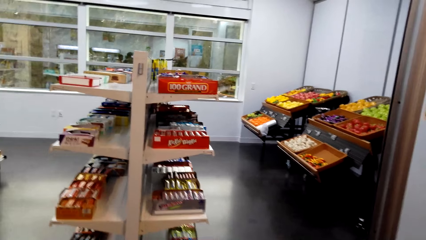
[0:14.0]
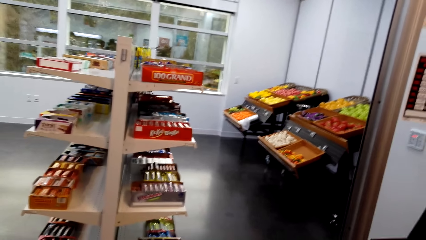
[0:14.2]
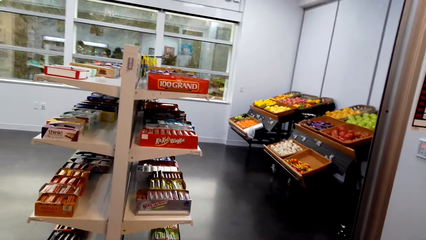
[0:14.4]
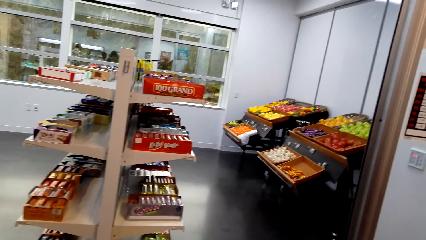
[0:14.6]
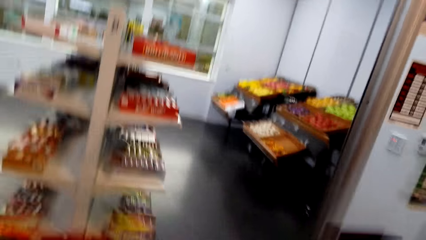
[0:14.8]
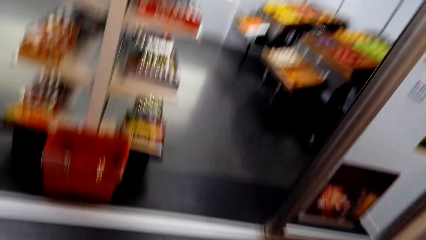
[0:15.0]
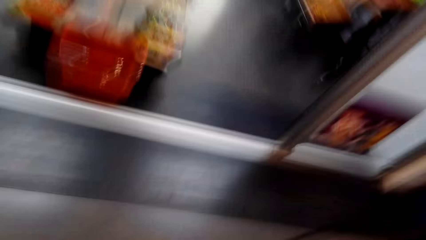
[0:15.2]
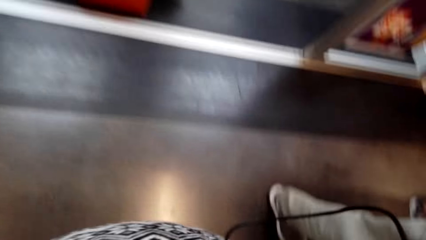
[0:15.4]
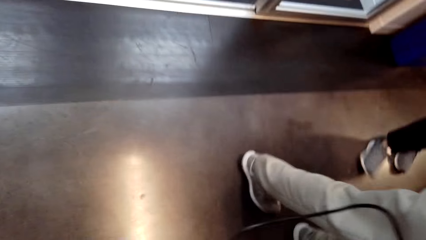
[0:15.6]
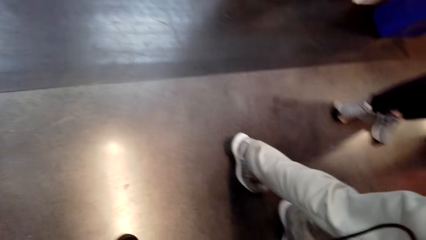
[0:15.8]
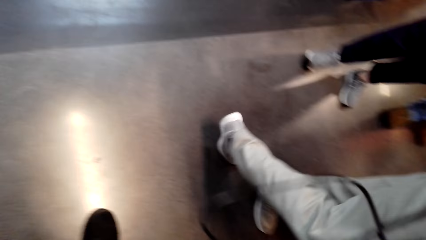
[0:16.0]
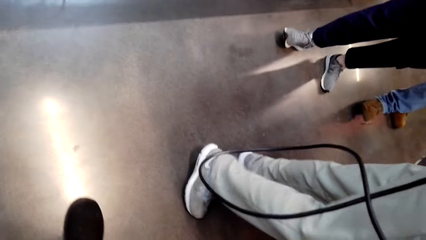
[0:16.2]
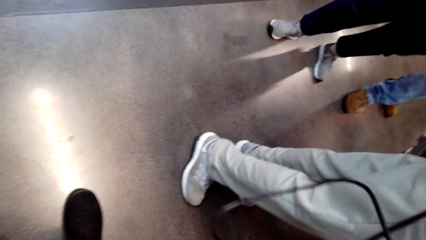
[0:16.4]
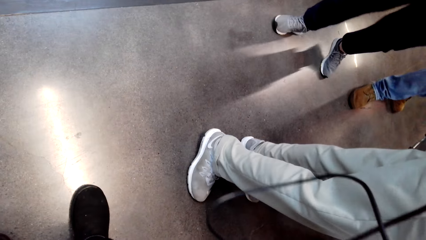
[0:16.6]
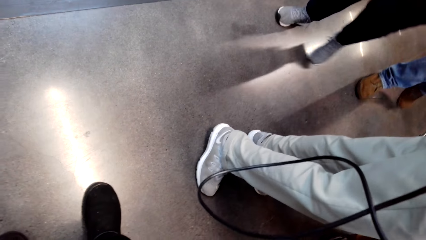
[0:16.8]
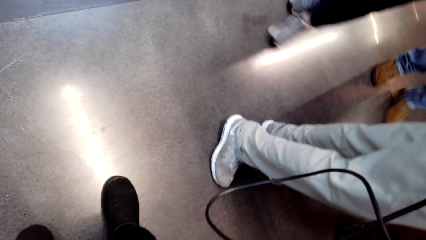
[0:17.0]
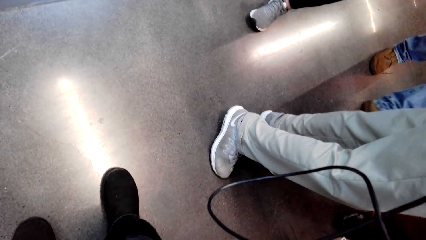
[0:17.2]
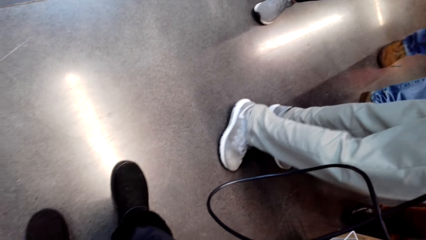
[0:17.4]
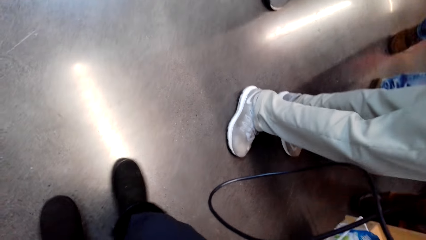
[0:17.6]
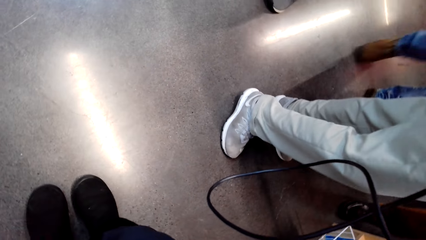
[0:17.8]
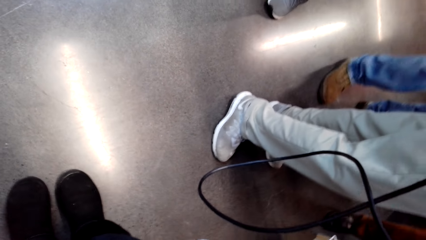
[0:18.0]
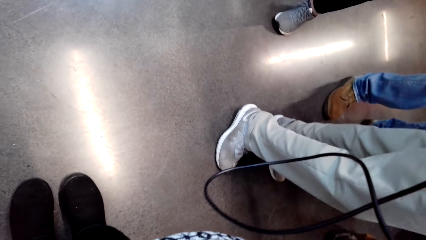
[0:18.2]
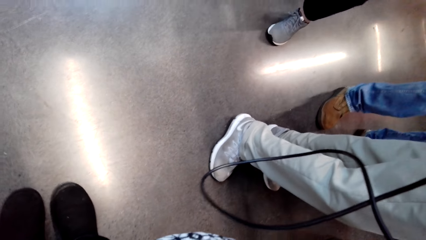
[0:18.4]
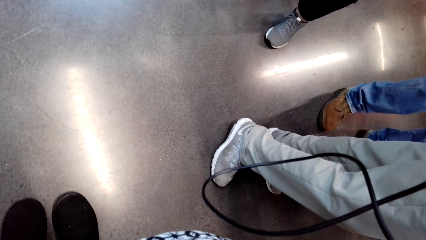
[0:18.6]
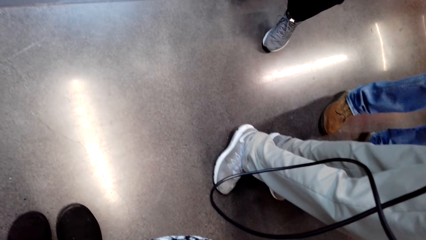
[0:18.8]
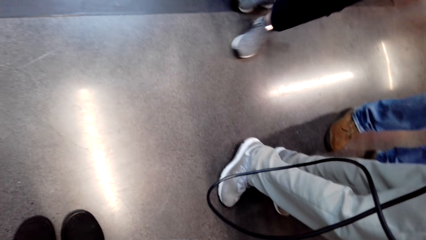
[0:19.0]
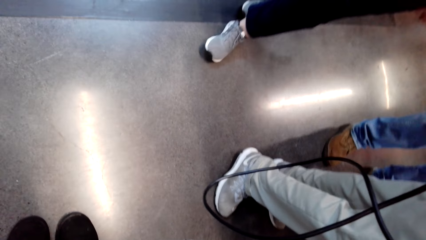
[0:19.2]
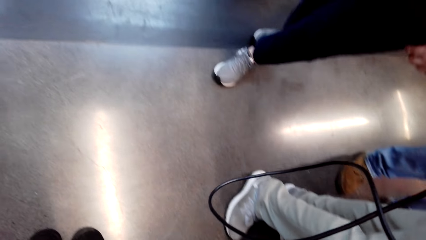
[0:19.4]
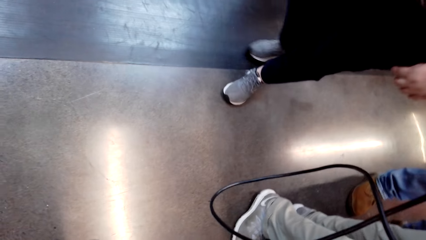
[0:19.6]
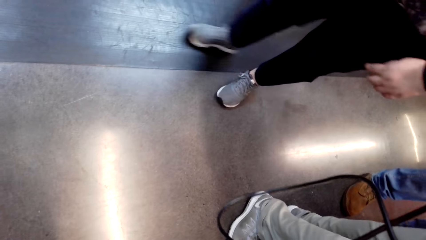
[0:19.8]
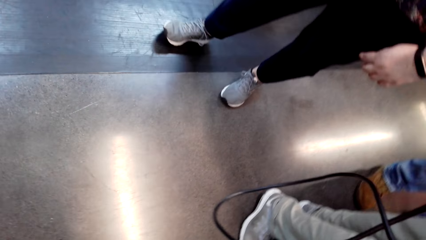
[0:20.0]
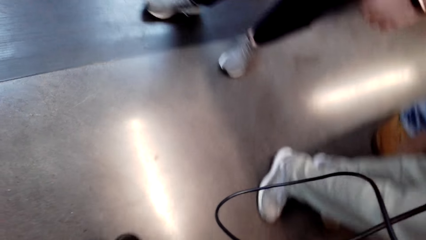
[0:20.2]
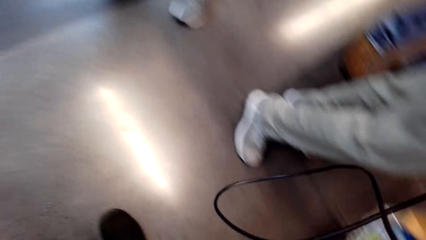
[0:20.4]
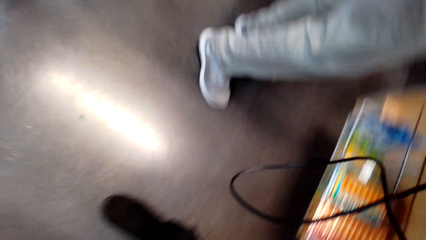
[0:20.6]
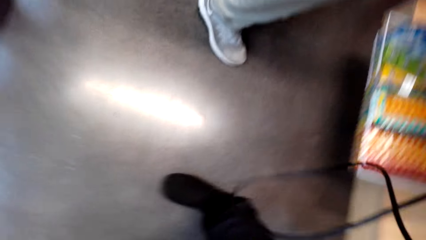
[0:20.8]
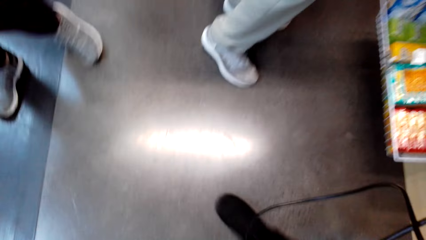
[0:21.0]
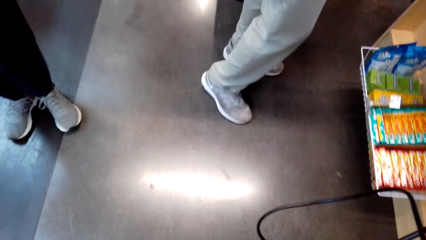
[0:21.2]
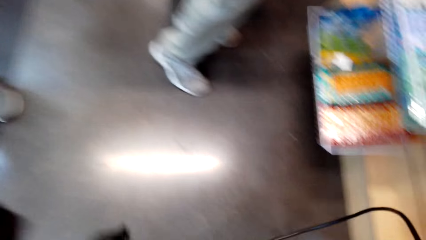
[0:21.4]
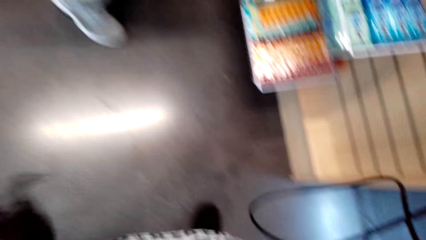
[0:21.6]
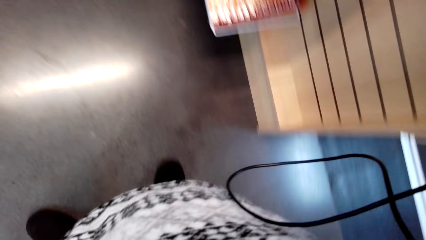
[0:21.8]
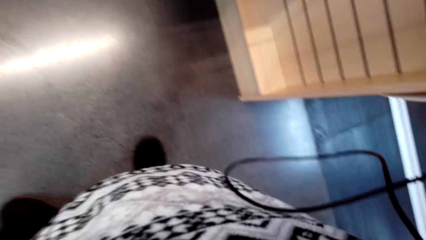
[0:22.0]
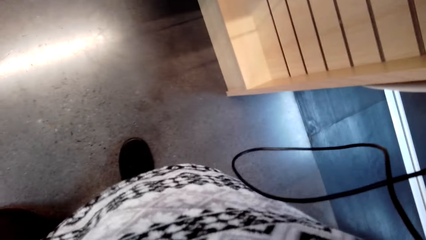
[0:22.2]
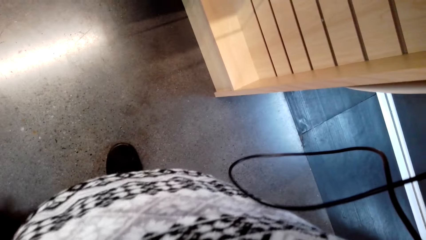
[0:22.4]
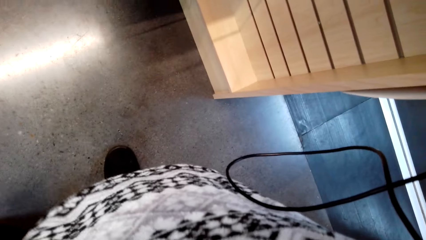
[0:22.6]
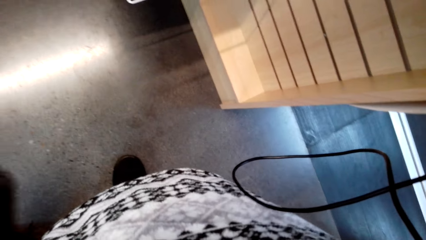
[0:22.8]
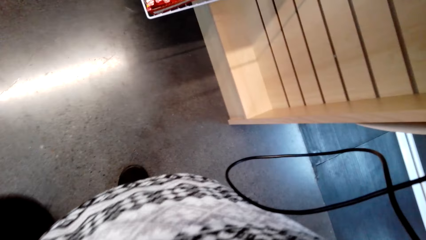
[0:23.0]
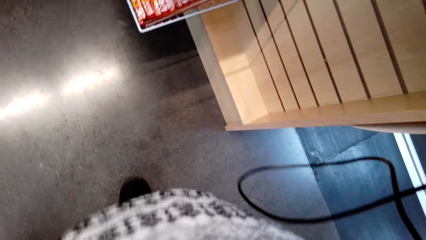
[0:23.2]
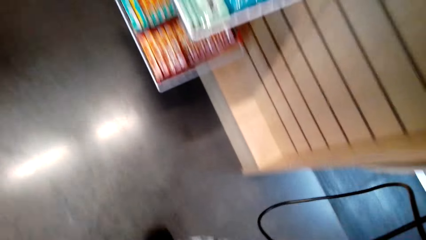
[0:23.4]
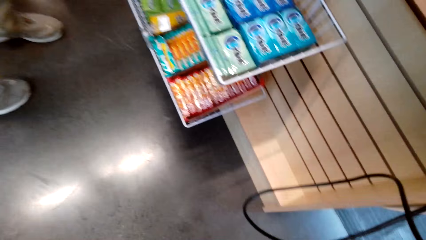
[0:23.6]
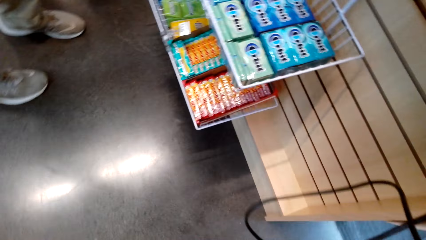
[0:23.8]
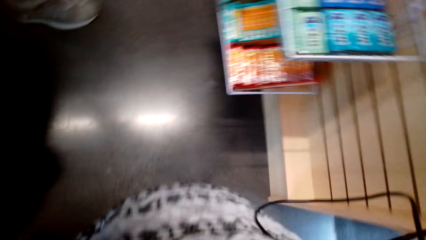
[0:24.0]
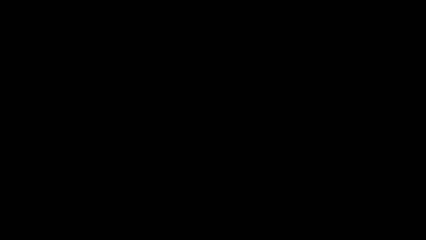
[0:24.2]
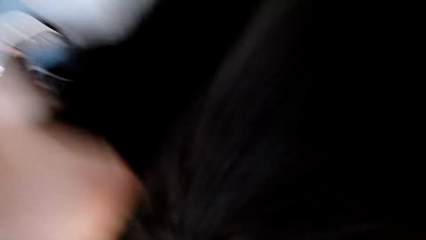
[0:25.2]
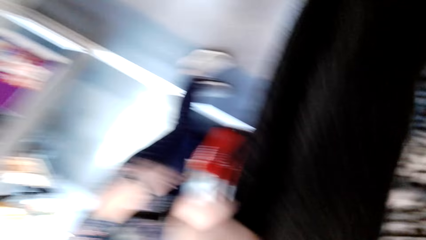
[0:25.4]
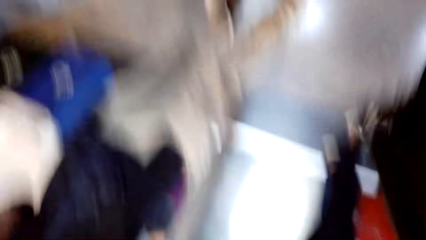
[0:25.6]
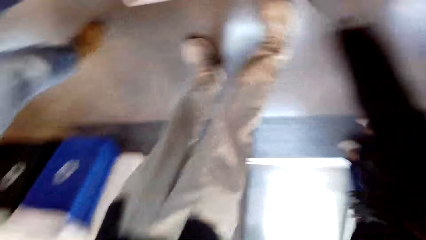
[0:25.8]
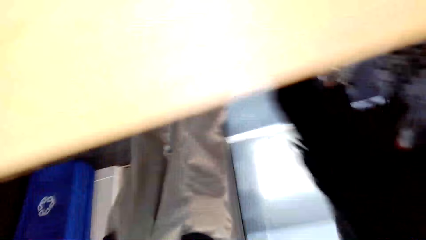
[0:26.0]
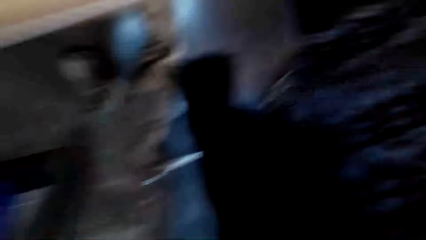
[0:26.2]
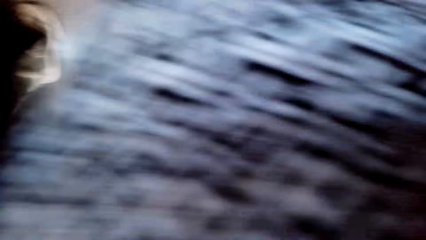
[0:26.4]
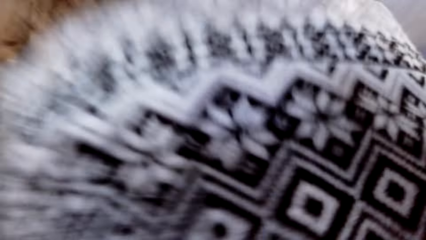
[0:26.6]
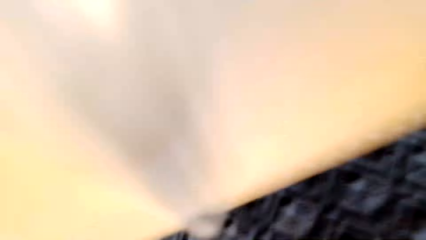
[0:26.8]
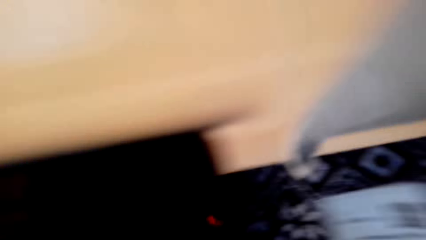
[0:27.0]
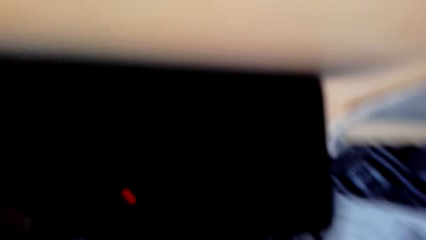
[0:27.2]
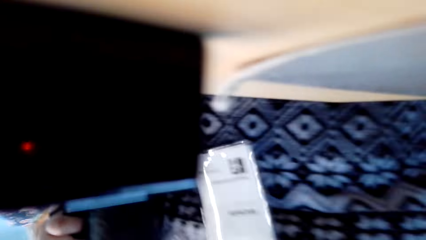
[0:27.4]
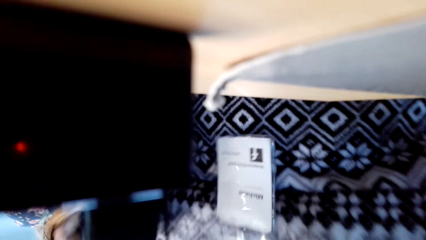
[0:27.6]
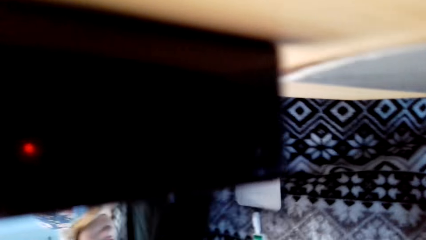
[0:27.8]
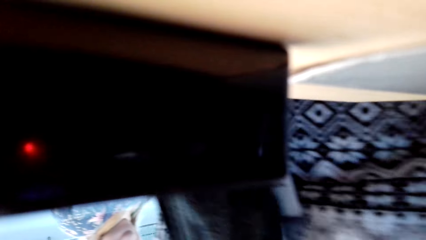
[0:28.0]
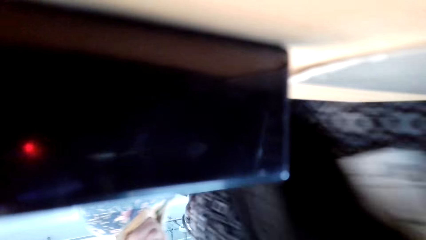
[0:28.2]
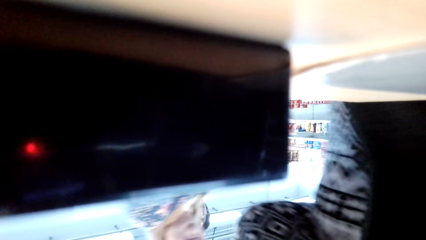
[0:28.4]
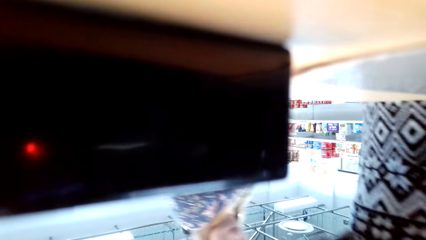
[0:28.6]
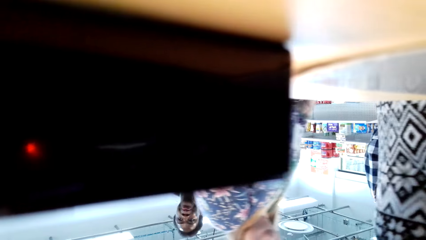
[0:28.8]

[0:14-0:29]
The camera wearer looks around. They look at the floor. They adjust the camera.
